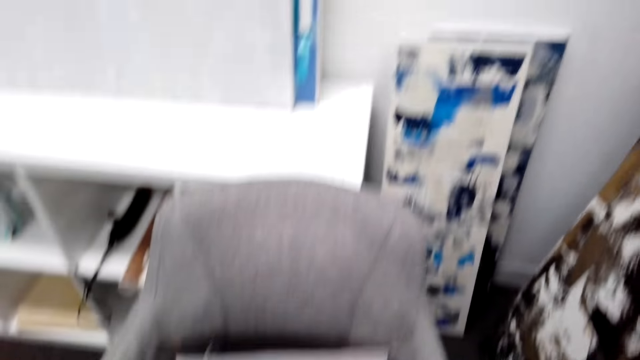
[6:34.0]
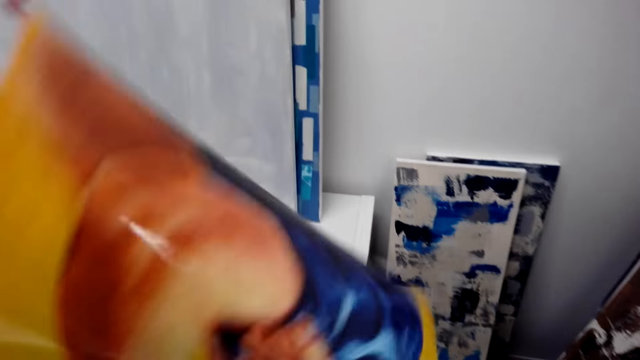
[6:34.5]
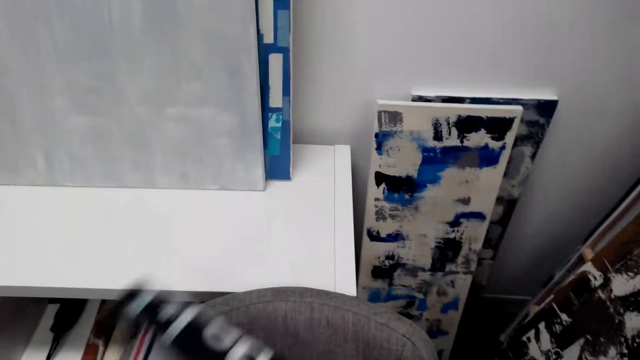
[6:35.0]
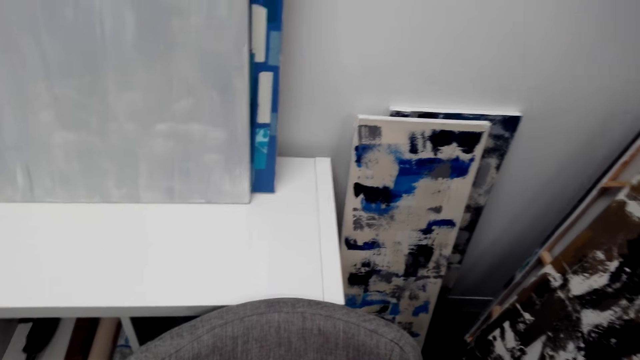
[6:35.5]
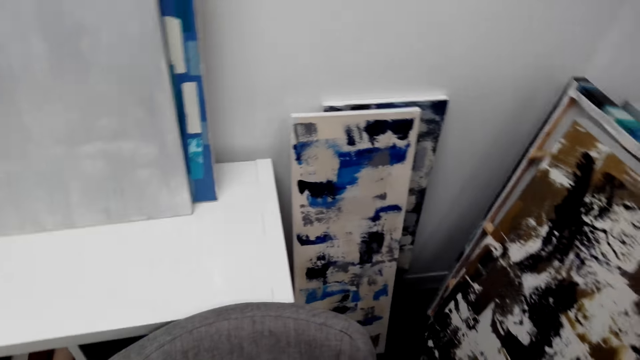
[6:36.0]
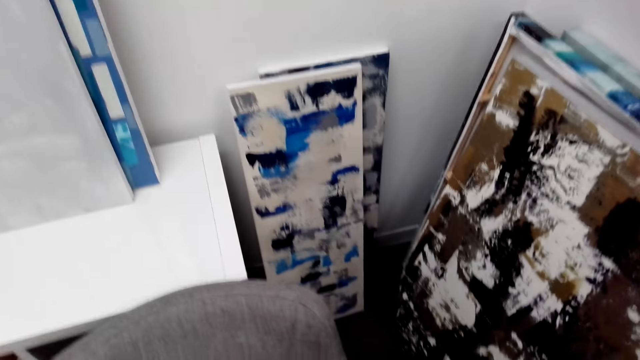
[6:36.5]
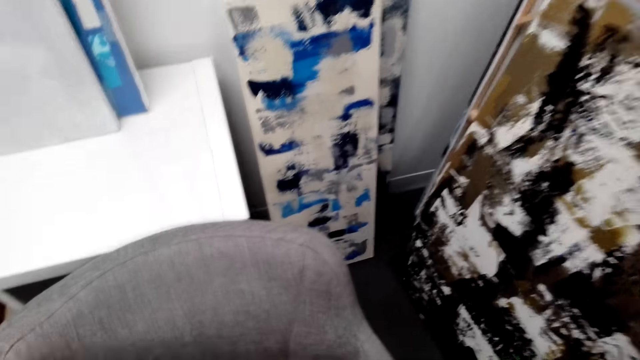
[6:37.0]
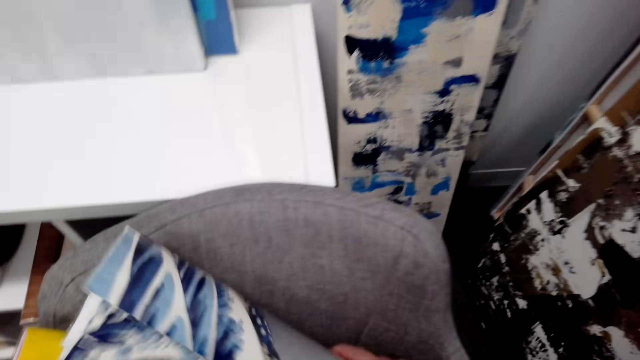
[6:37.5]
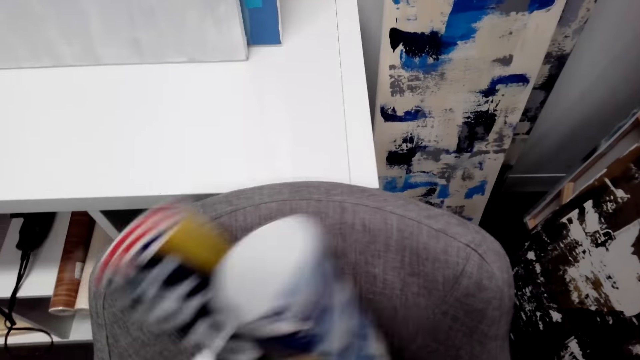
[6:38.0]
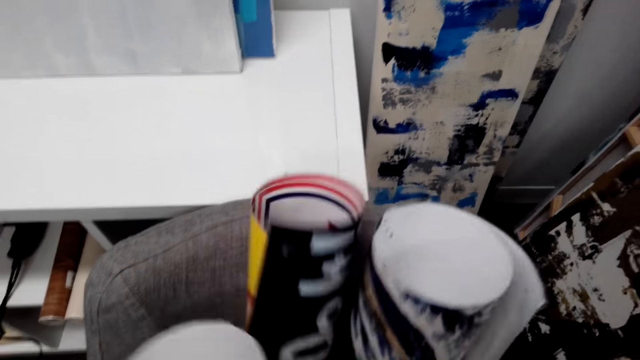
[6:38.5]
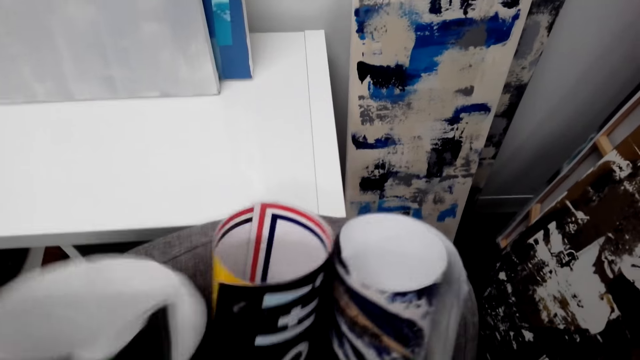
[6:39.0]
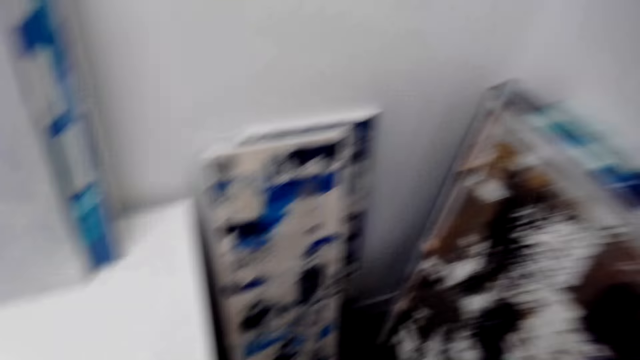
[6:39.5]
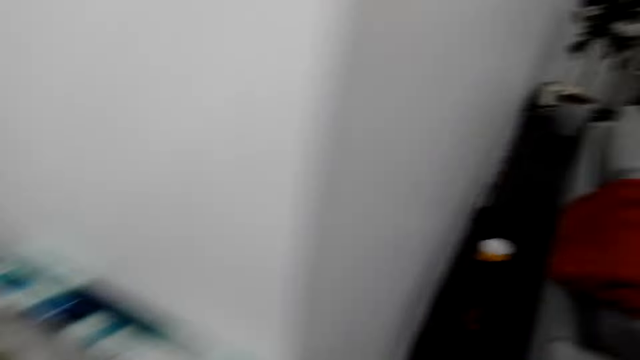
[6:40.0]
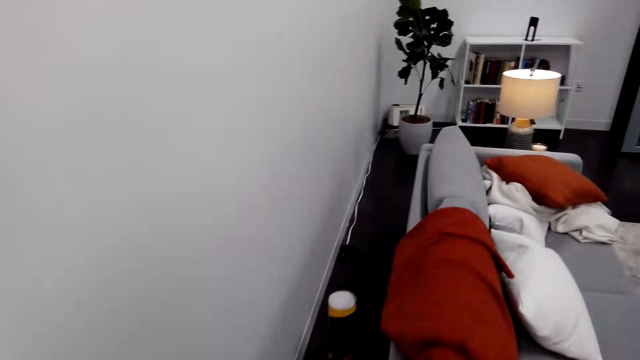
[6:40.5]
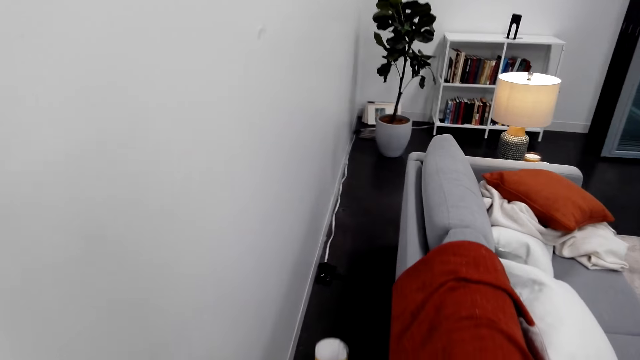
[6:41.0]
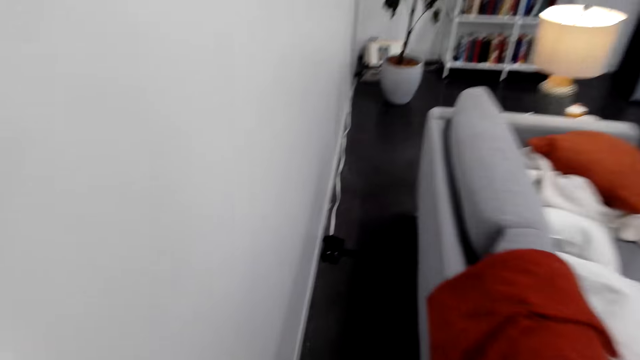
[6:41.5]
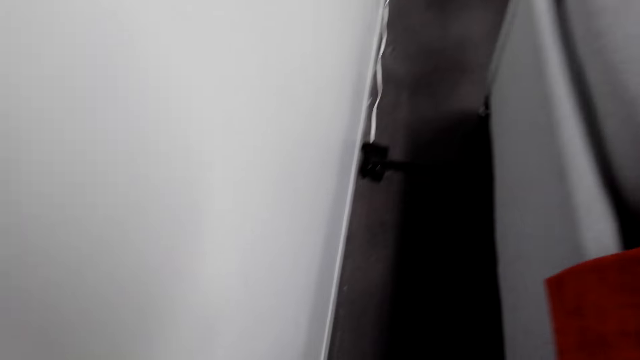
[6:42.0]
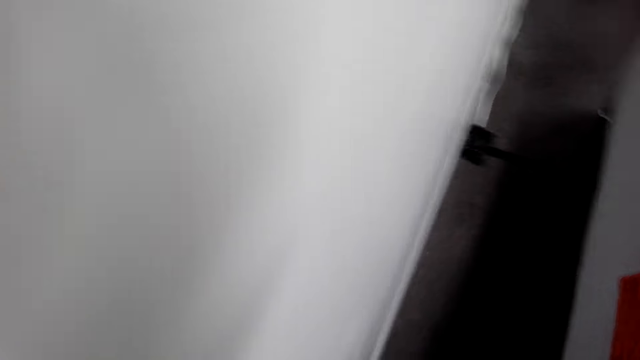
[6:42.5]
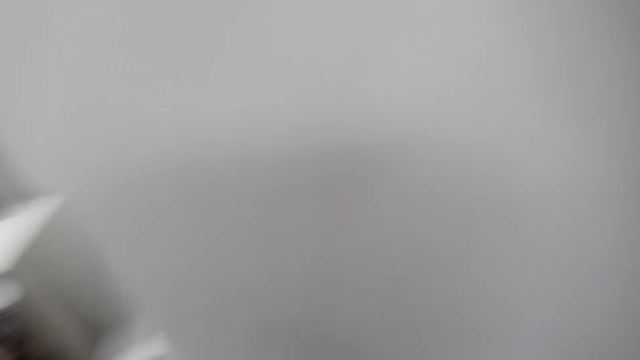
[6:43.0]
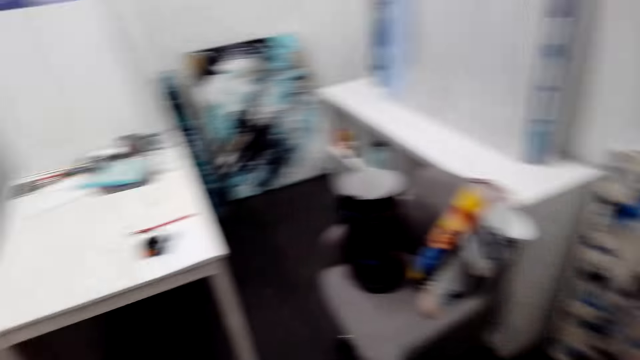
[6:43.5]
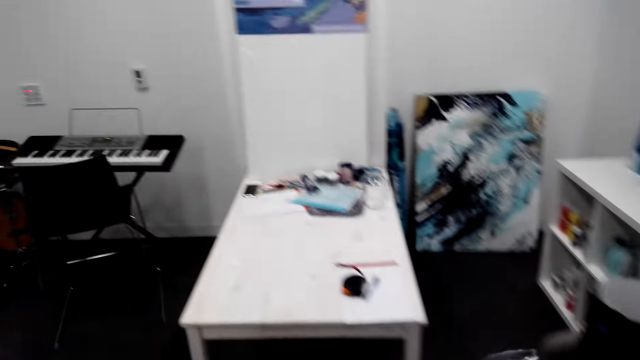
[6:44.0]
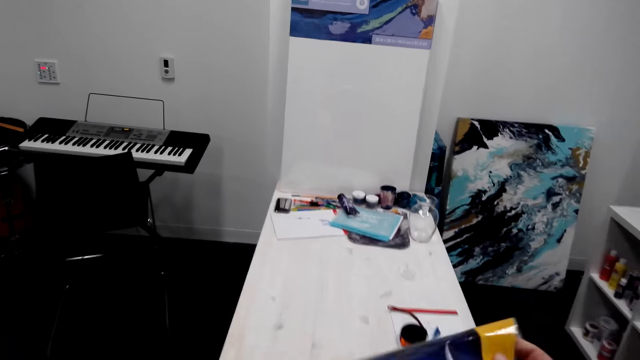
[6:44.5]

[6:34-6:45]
The camera wearer holds a poster in his hands. He puts the poster on the chair. He touches posters on the seat. He walks in the house. He picks up a poster.

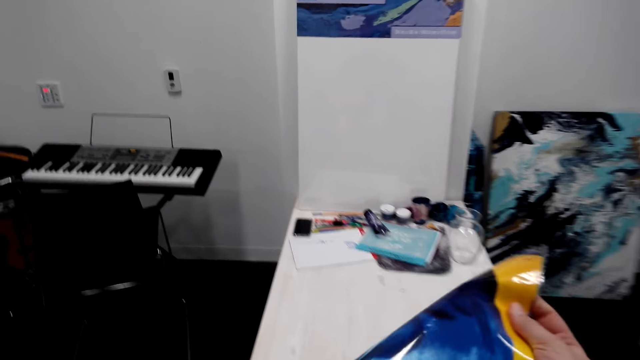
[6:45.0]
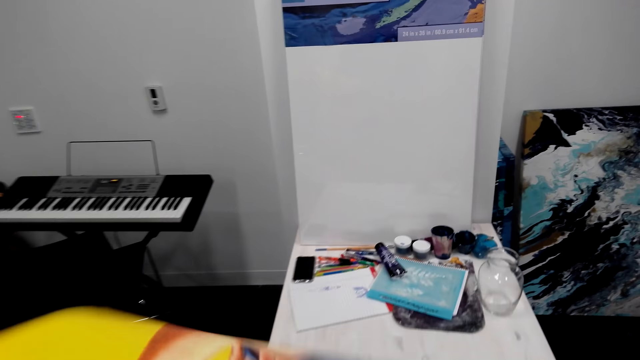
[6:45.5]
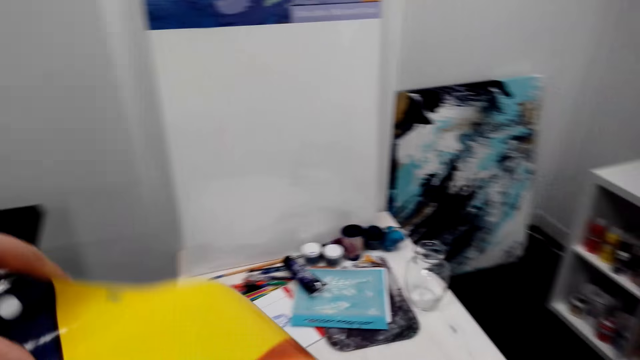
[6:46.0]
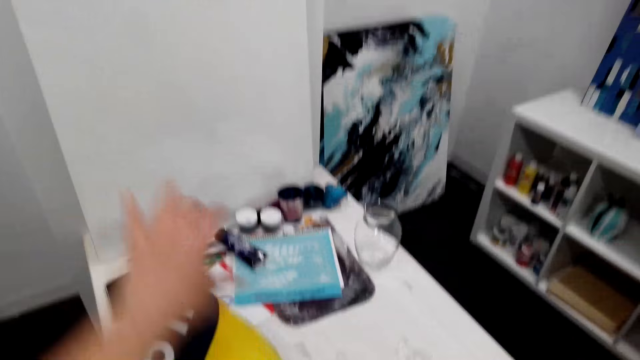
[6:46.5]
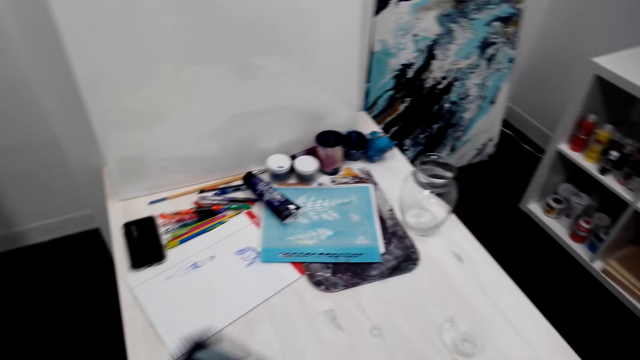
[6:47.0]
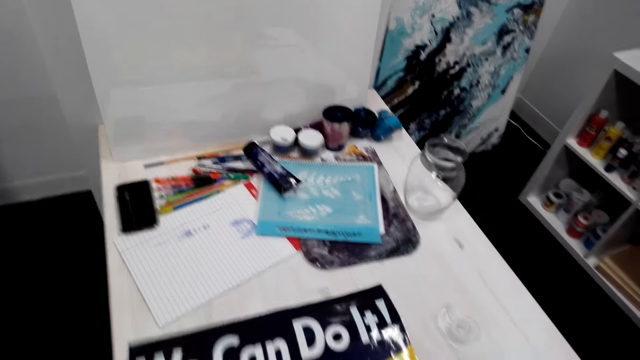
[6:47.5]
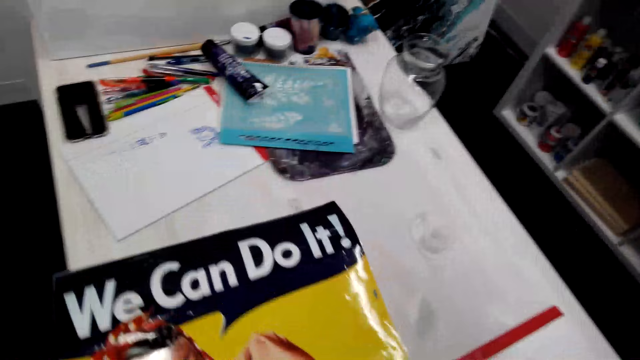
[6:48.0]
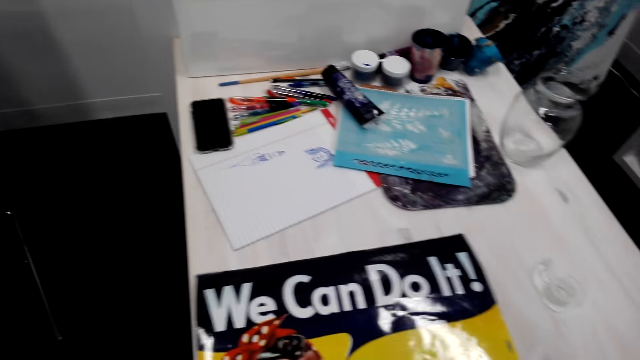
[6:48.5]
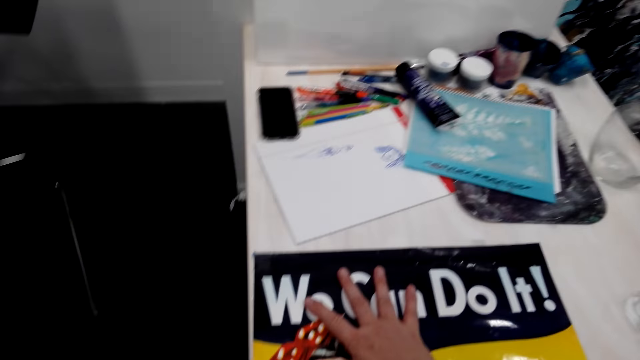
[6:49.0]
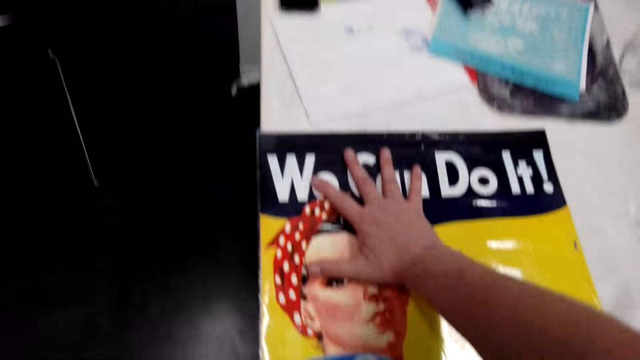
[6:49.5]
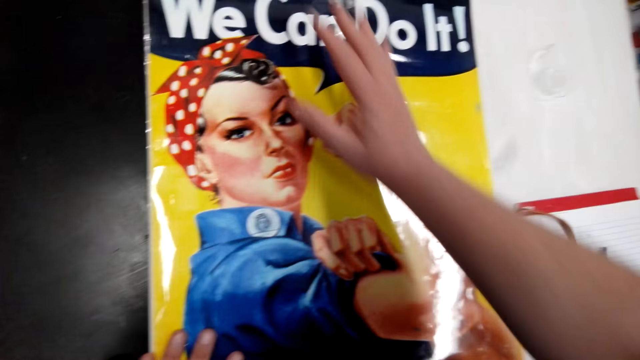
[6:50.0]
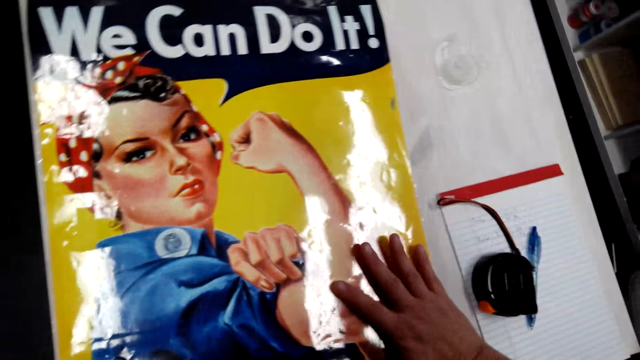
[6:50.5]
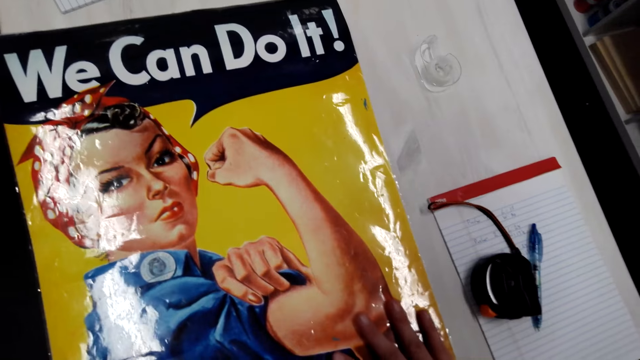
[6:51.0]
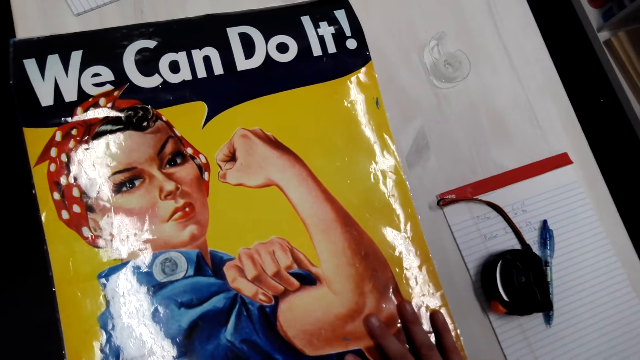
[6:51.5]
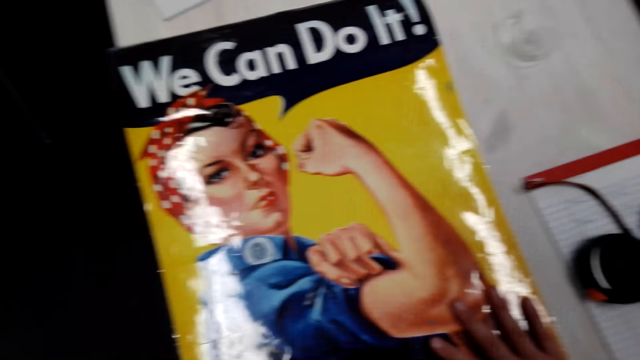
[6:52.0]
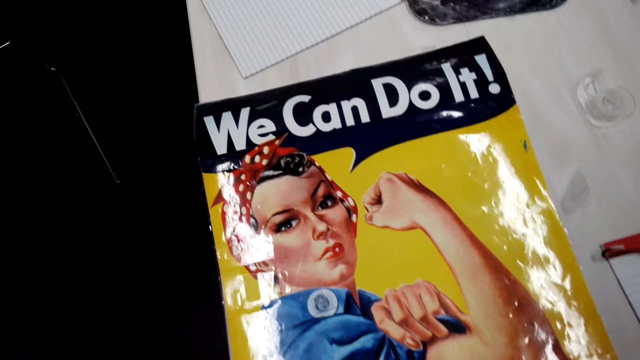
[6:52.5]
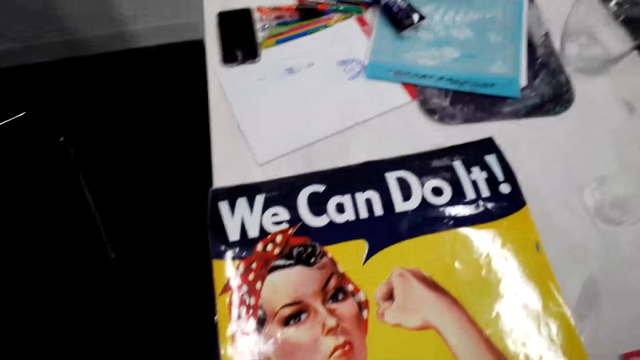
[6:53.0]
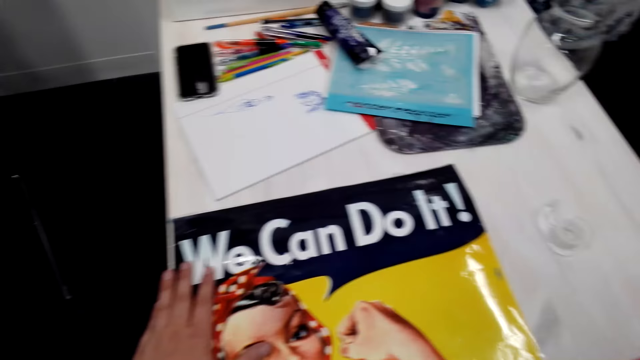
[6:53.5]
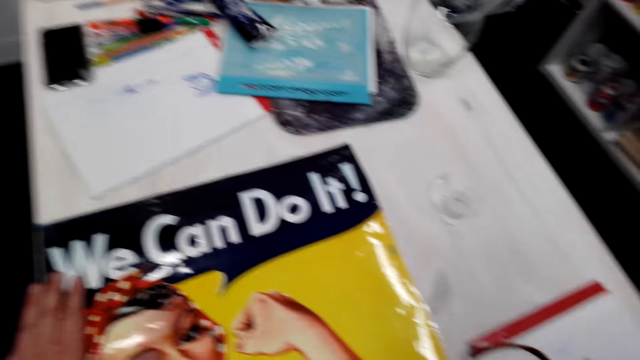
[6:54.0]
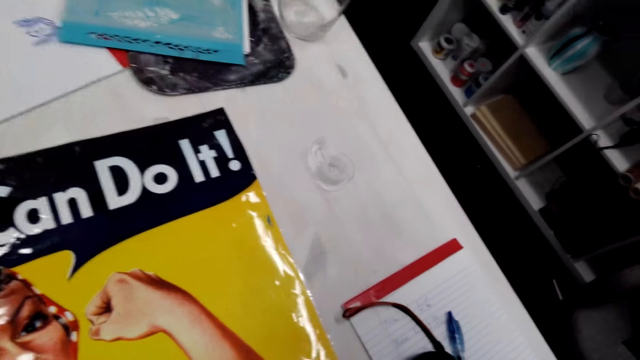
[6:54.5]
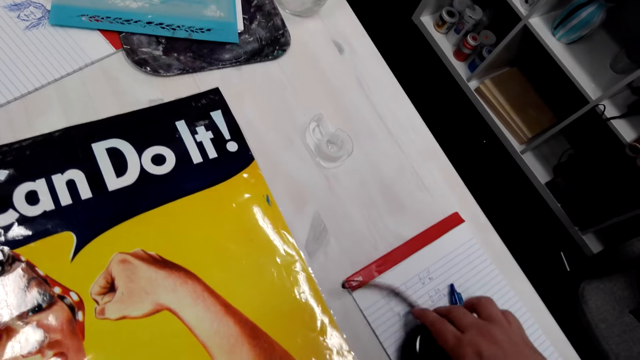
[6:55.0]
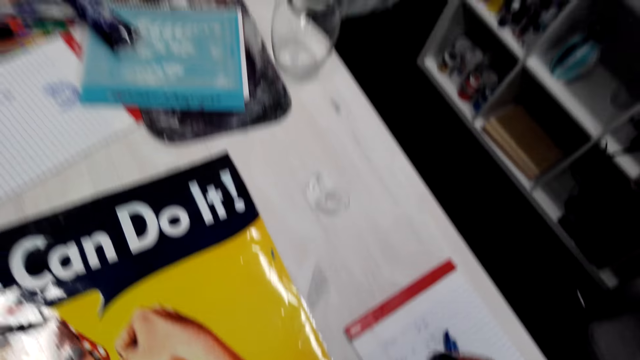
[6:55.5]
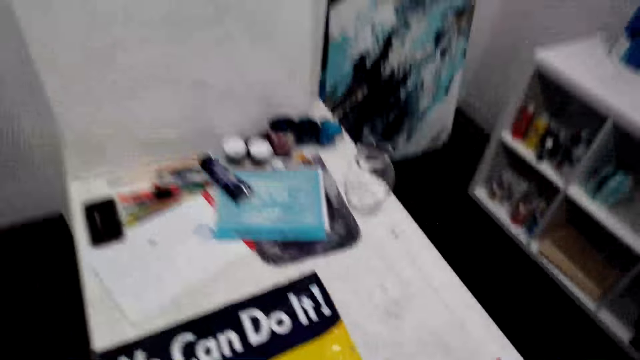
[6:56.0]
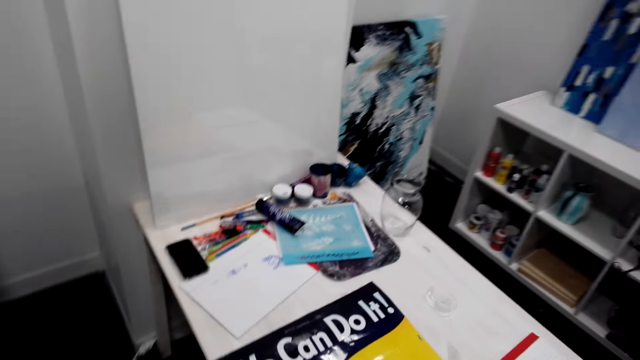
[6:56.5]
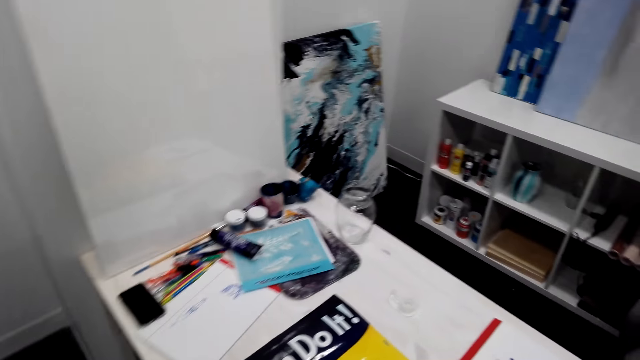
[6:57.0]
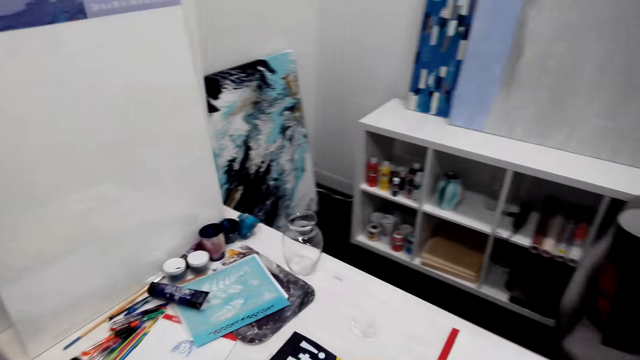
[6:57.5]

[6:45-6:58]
The camera wearer unfolds the poster in his hands. He puts the poster on the table. He adjusts the poster on the table with his hands. He picks up a tape measure on the table.
